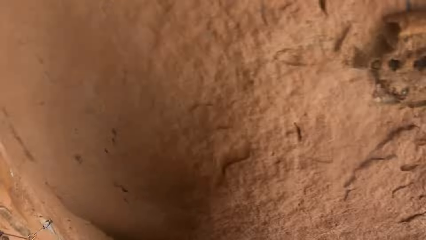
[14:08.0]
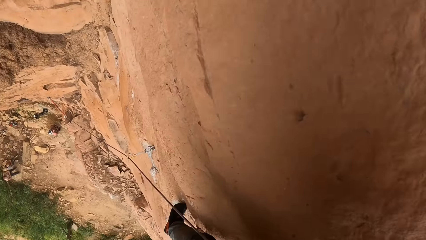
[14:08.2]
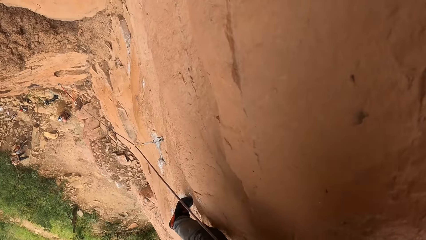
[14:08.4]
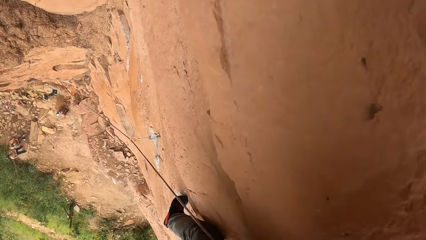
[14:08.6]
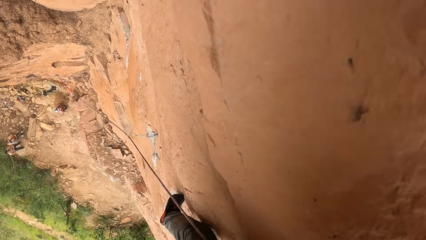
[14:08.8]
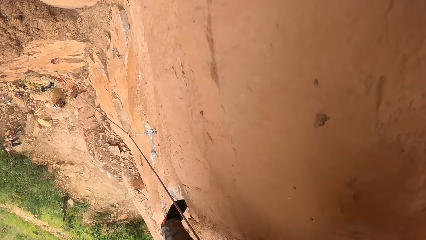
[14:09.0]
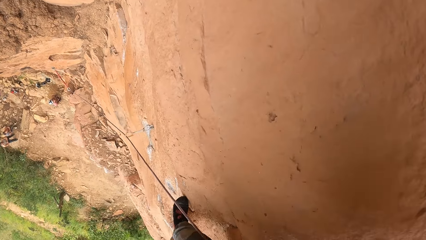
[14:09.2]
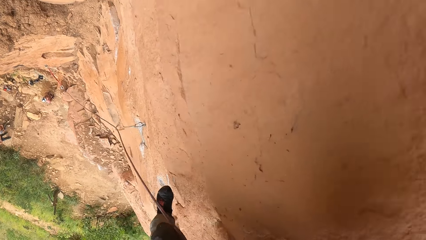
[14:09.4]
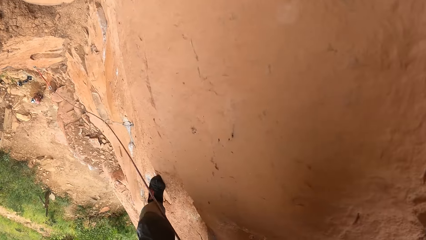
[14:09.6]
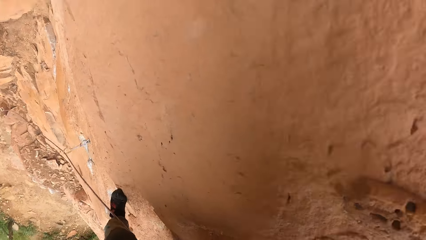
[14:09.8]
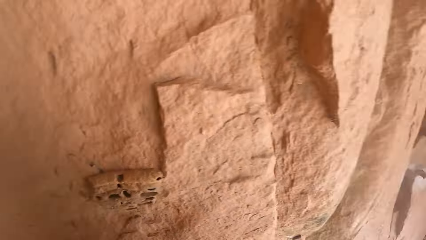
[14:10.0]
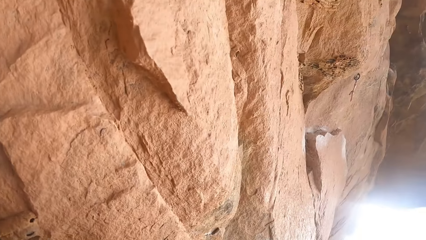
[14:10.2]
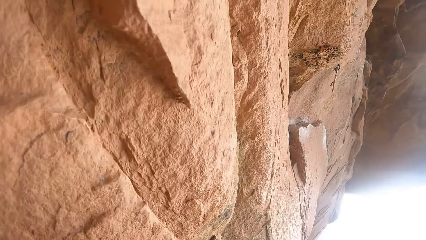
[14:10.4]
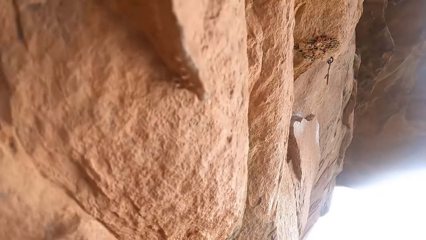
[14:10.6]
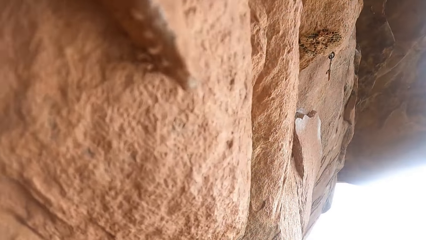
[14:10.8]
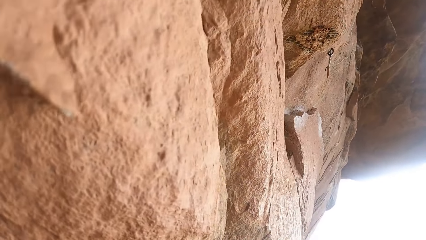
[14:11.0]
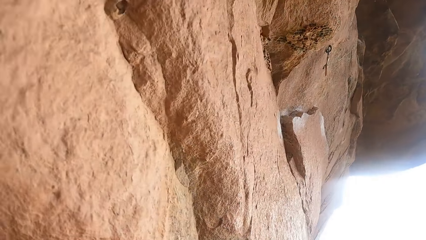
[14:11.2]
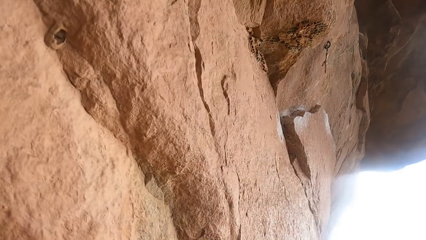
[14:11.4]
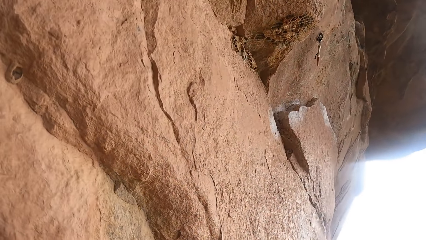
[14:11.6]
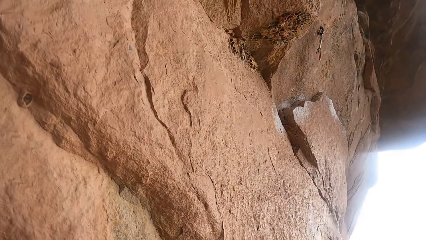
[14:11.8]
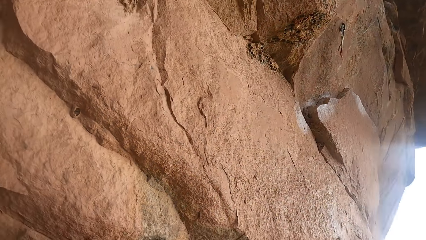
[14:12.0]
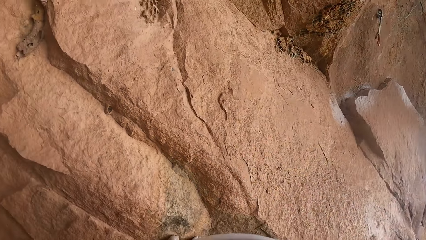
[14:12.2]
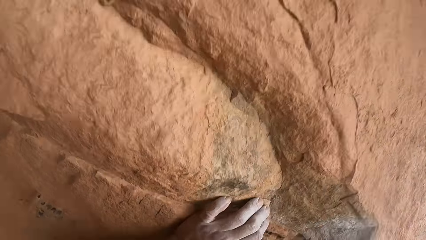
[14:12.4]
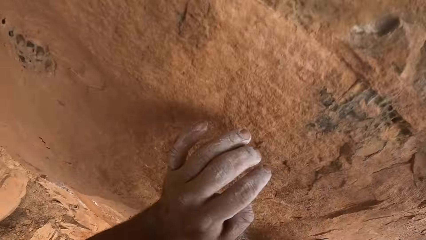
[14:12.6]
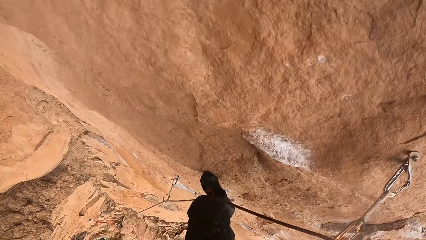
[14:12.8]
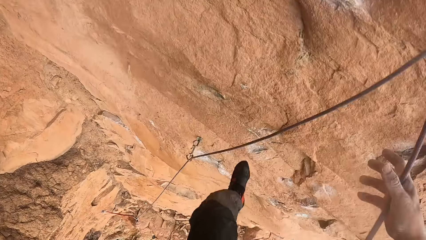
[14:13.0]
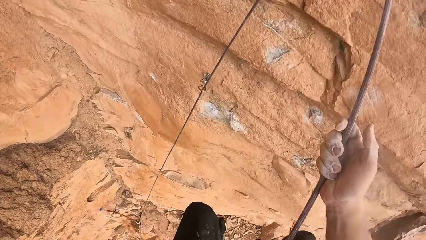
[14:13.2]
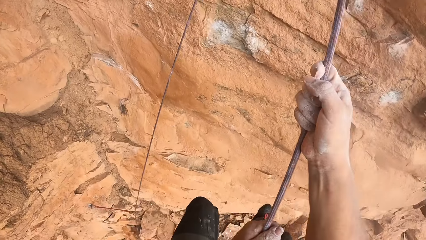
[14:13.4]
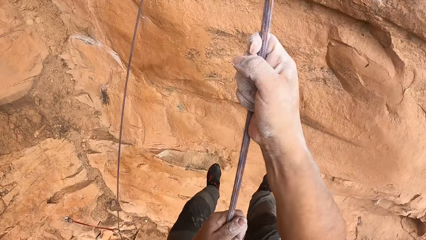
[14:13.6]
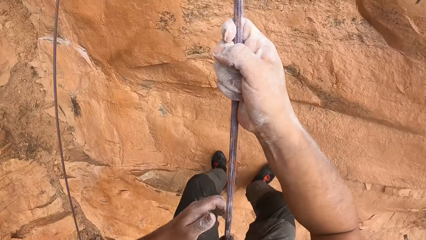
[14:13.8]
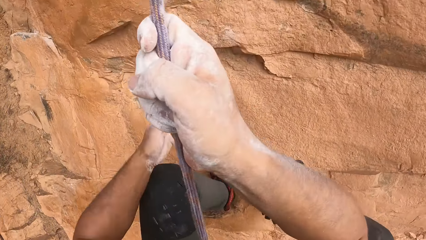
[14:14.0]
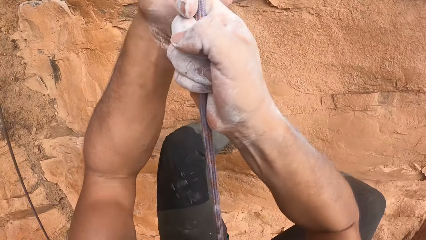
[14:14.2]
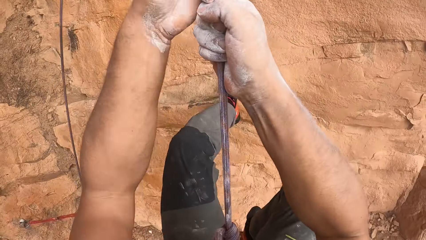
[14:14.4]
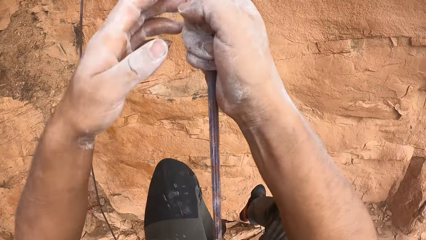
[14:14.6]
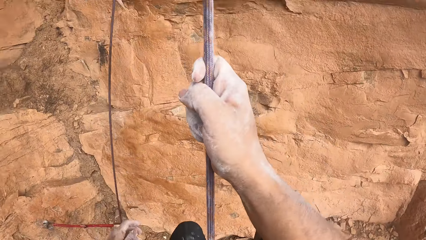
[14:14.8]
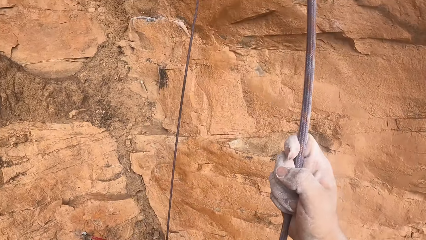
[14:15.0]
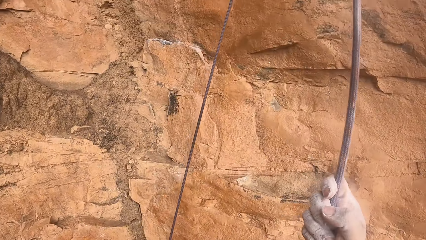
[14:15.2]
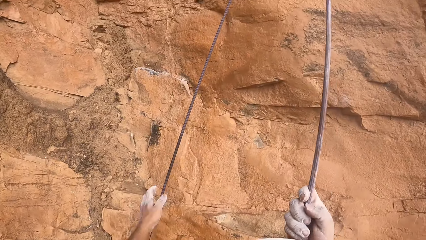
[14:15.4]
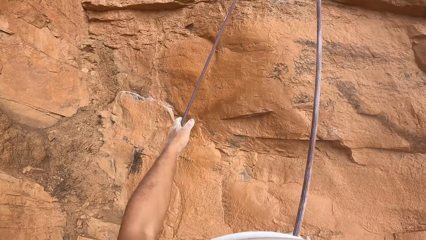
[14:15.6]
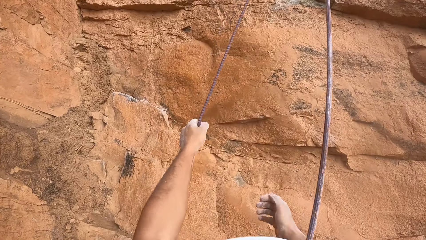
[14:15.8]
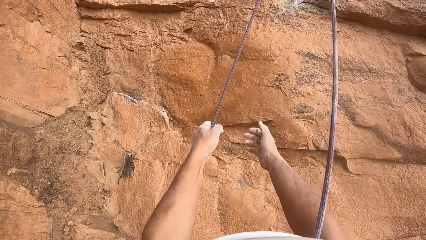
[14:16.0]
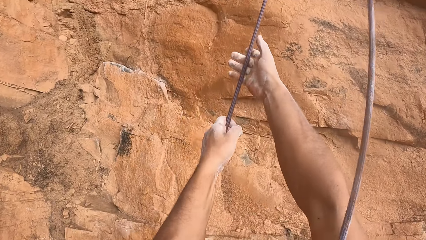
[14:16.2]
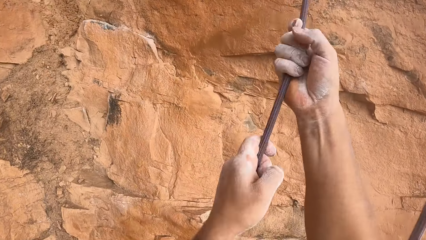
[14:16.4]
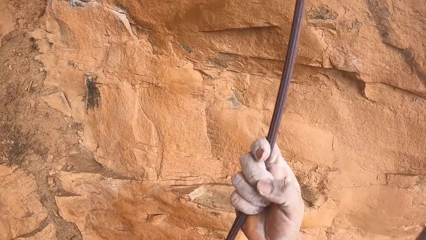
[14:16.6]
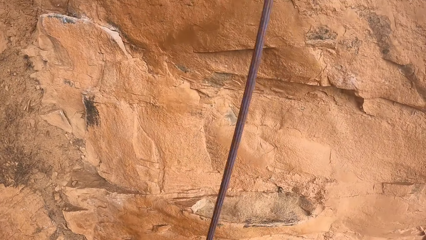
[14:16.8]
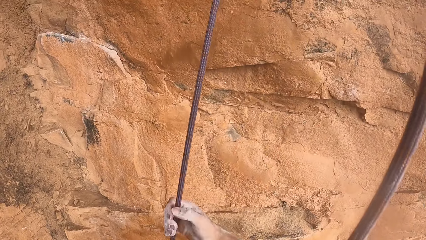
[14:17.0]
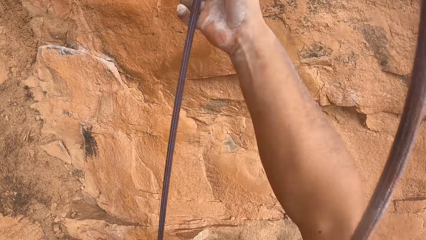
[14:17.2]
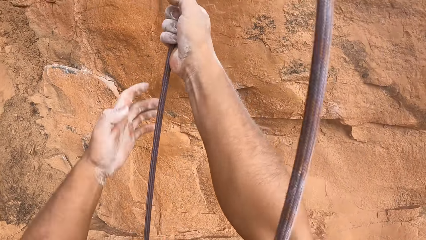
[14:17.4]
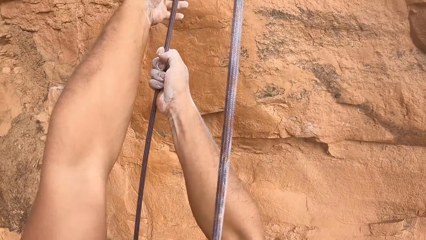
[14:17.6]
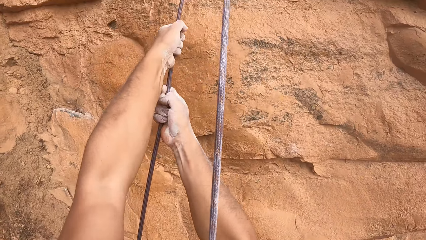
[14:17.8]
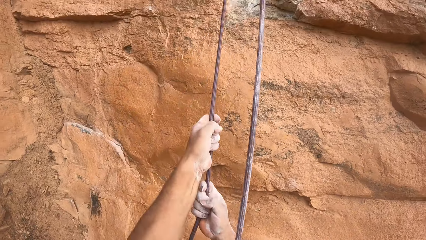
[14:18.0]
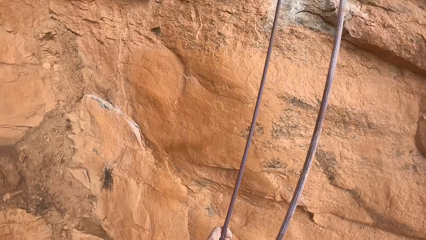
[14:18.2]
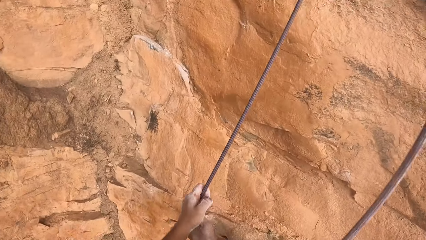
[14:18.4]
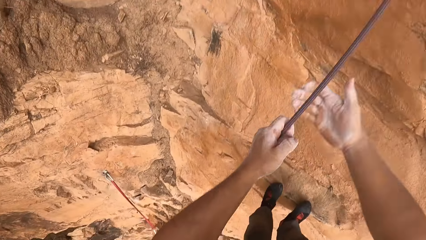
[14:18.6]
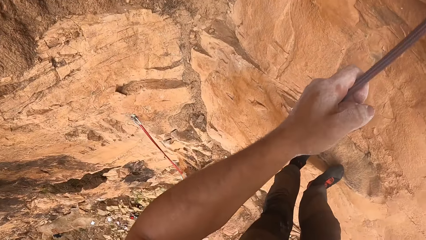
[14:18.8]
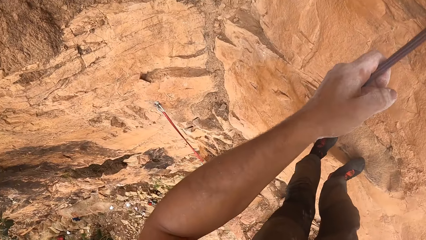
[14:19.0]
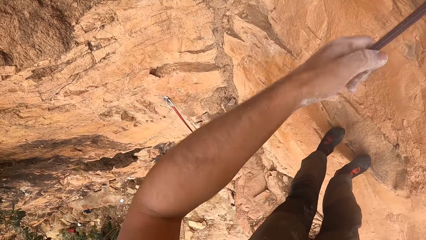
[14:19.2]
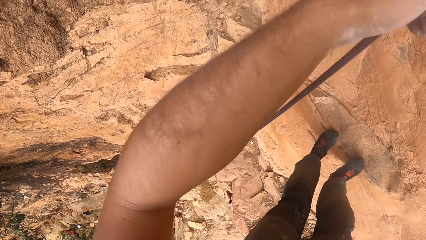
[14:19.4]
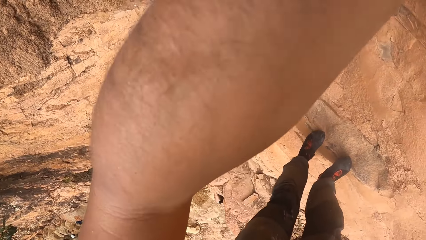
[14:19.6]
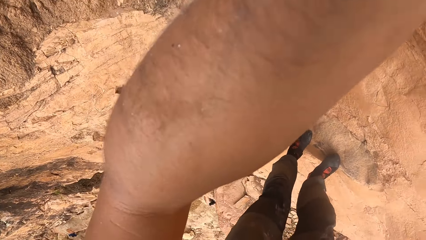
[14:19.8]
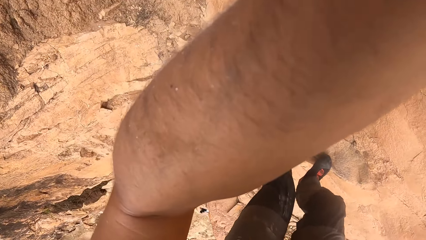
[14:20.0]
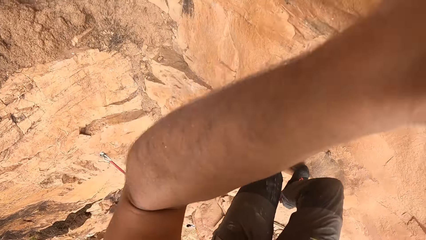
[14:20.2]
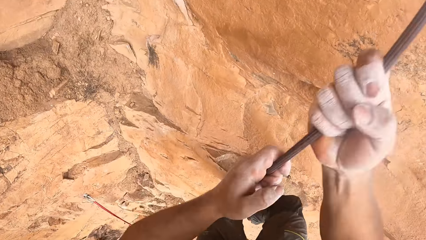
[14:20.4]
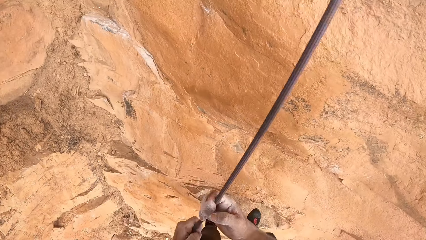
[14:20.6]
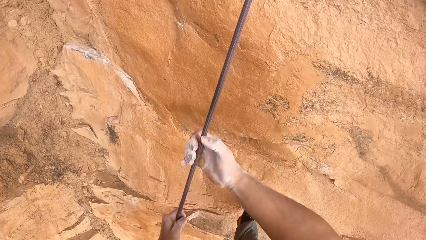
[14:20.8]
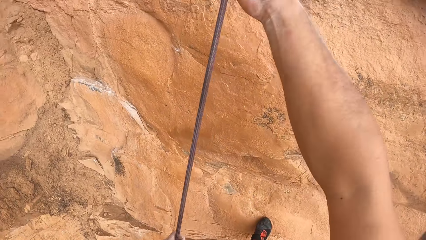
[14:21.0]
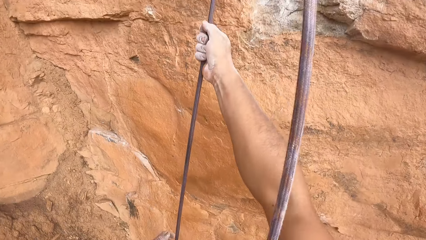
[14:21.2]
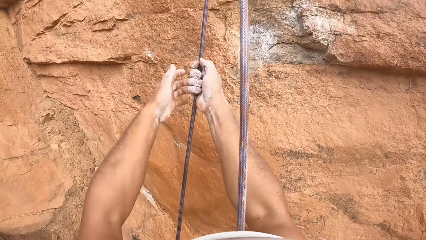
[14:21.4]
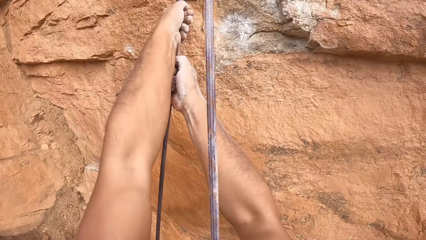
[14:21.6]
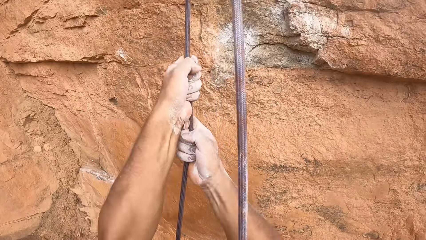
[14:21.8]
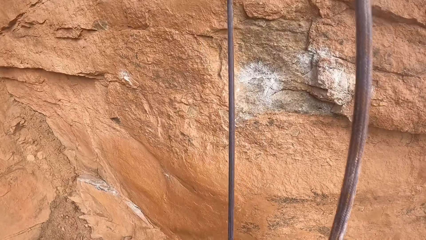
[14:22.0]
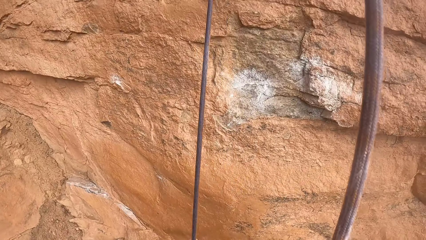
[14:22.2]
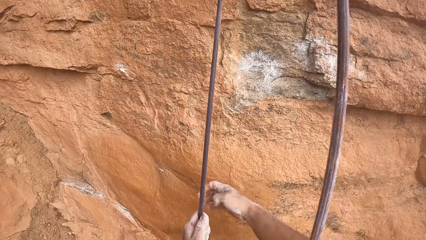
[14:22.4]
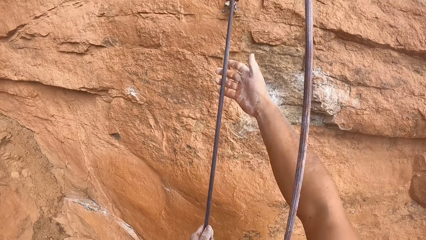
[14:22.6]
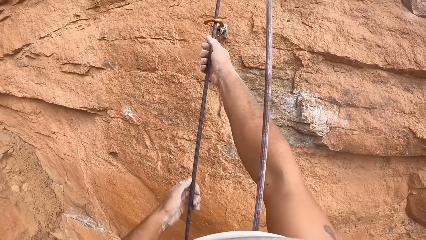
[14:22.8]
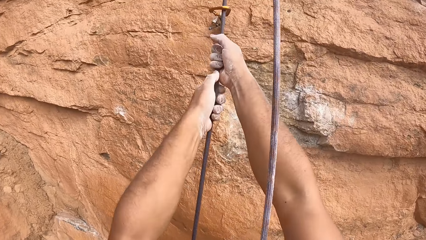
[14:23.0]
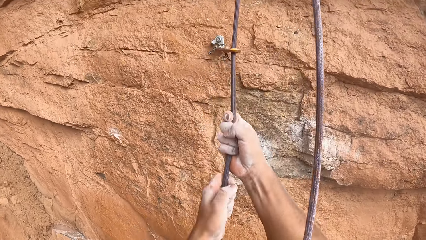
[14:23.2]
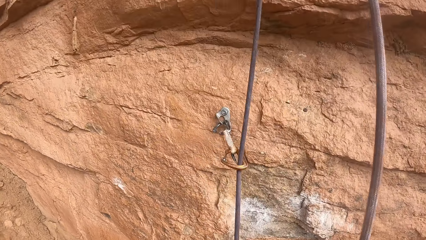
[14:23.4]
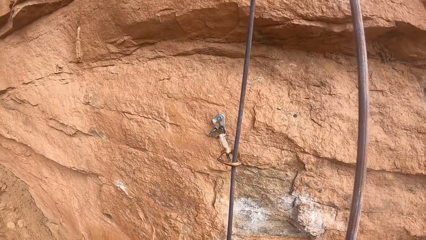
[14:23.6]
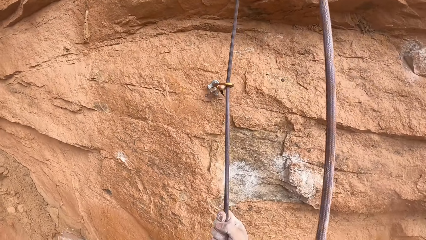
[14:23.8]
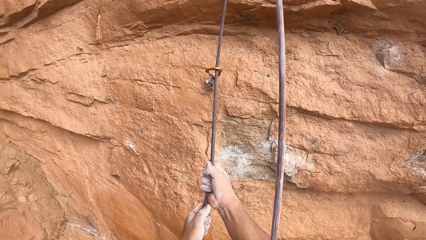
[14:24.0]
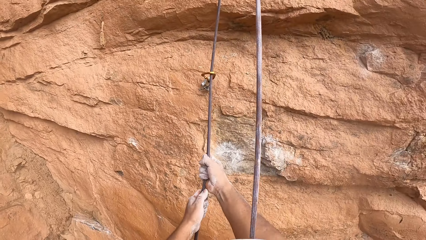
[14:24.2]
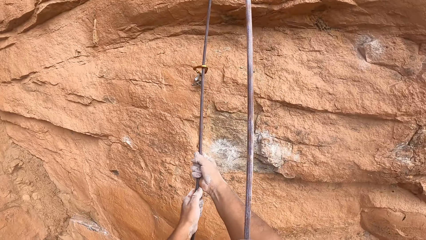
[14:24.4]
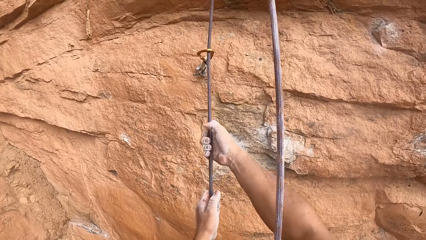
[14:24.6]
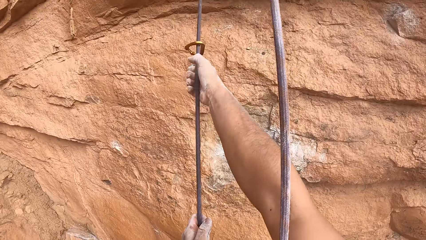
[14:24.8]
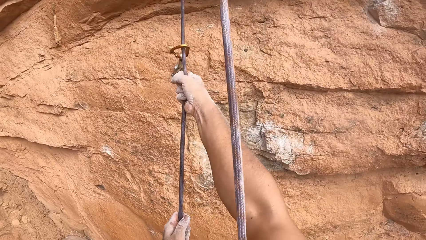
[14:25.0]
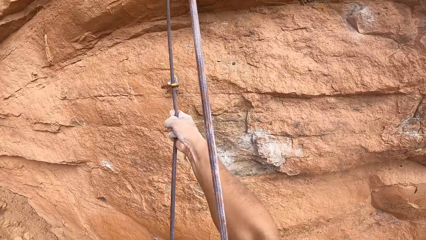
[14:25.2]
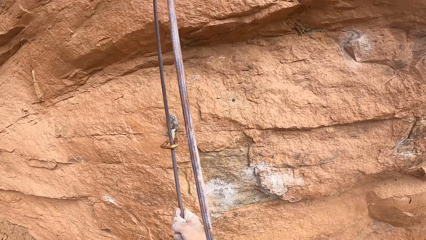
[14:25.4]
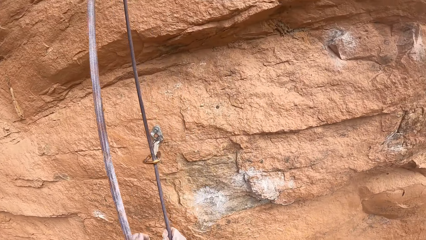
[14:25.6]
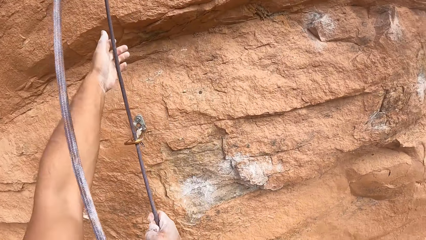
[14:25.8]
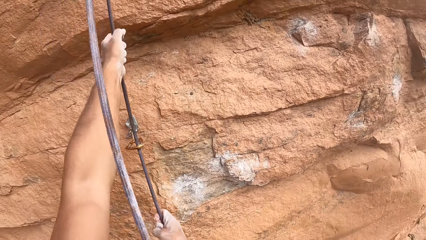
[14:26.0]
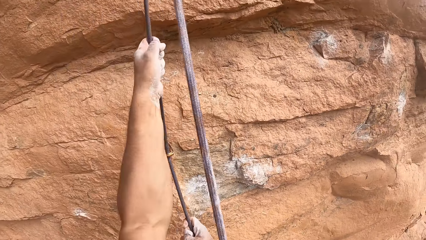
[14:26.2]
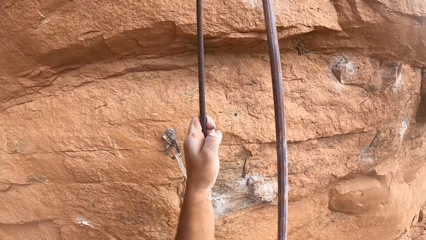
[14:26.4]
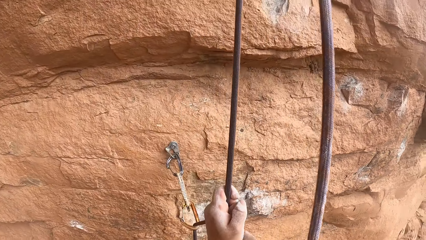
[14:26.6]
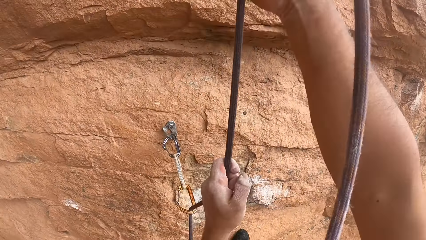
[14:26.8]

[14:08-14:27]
The camera wearer moves the leg. They move down with a climbing rope. They hold the climbing rope with hands. They ascend the rock. They climb on the mountain with the climbing rope.
